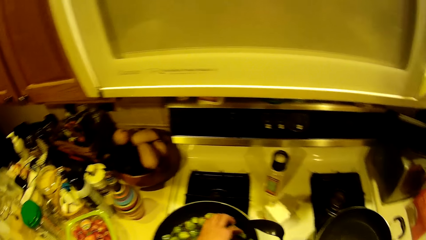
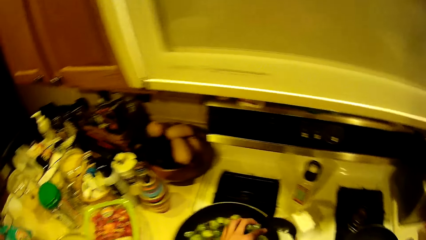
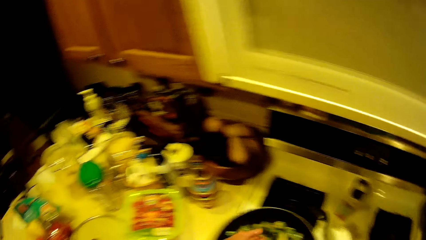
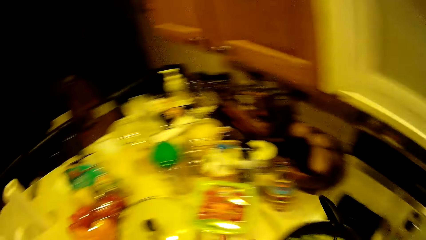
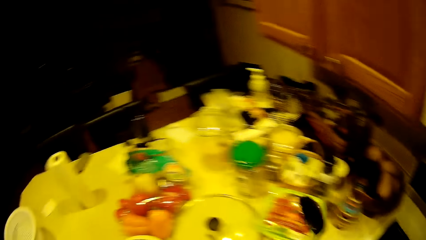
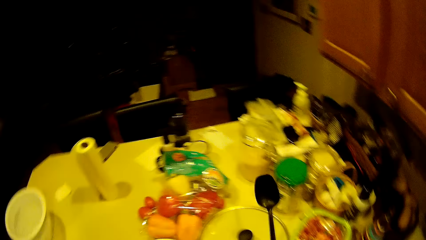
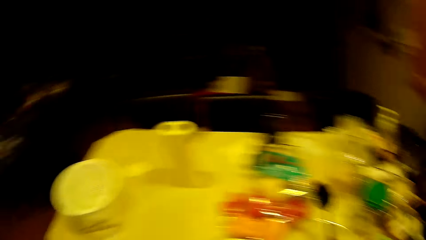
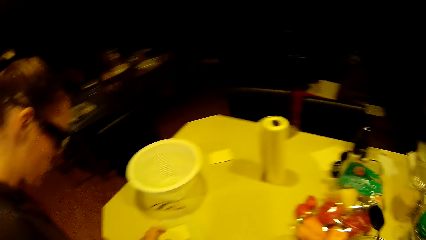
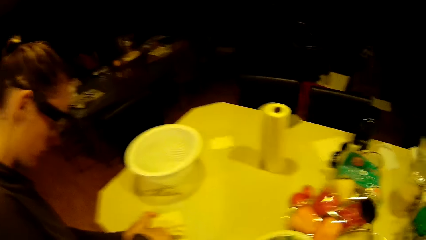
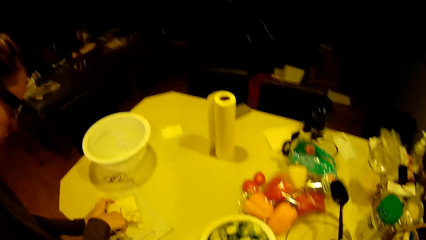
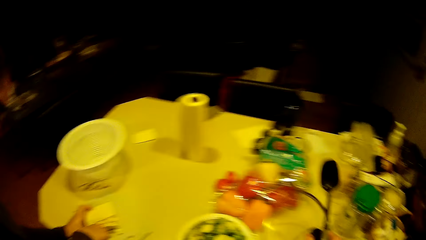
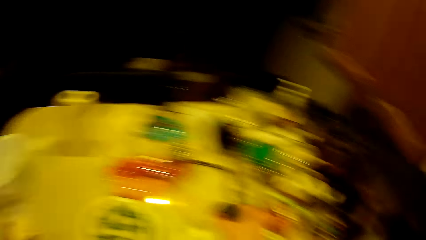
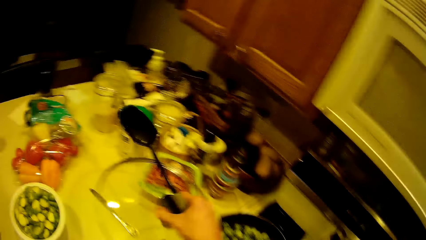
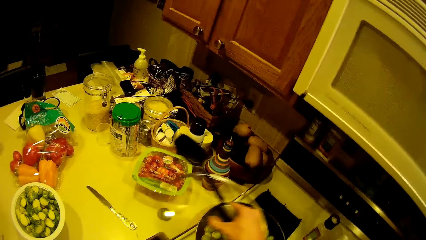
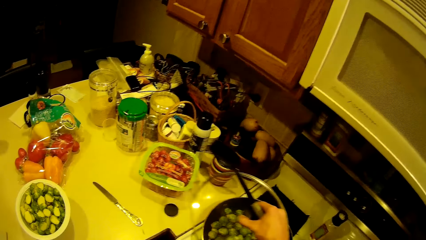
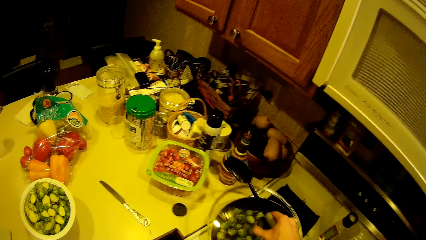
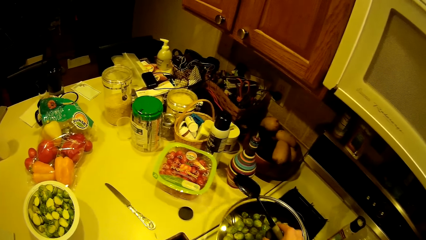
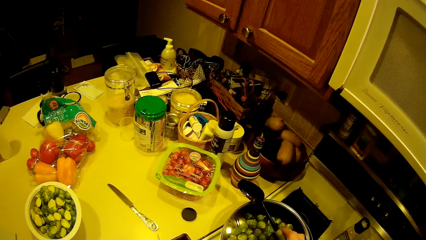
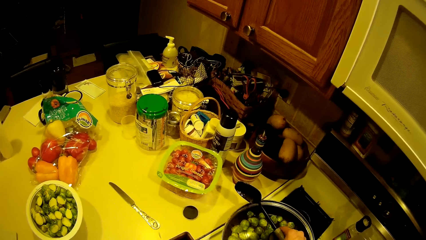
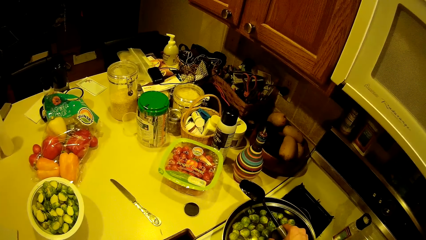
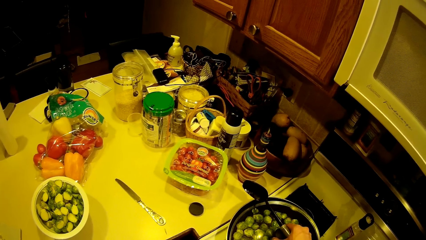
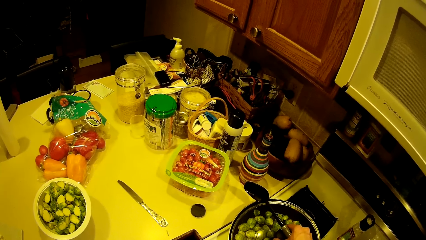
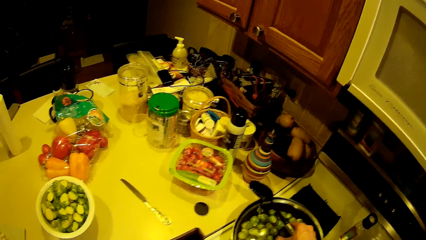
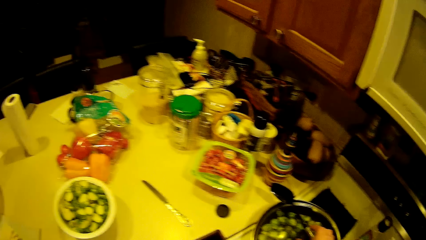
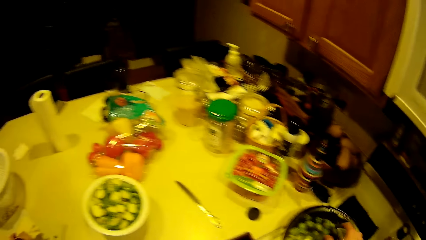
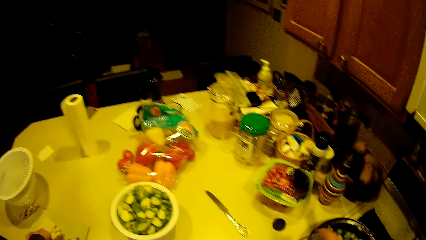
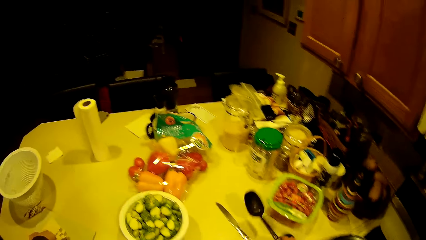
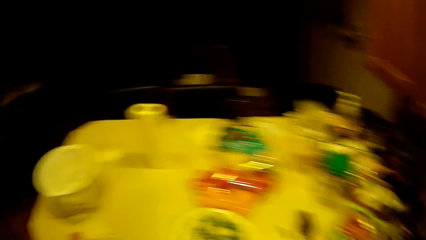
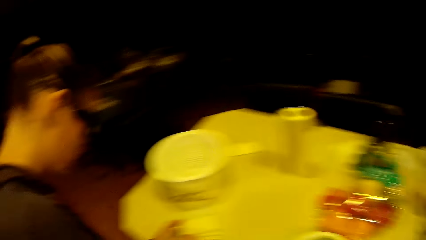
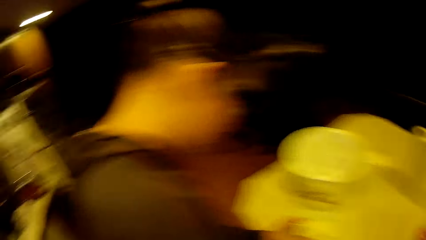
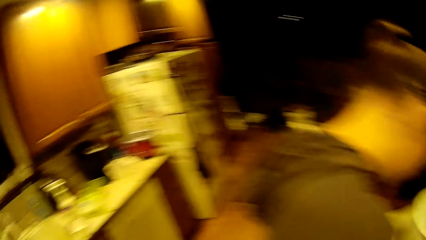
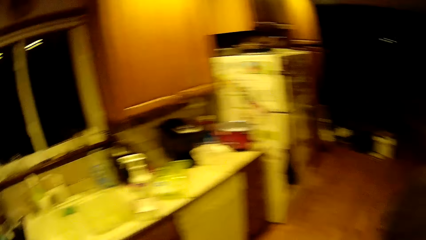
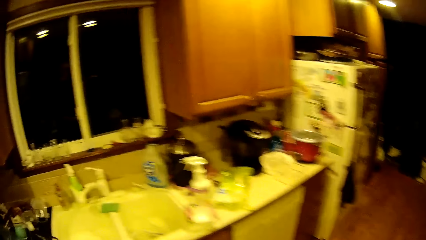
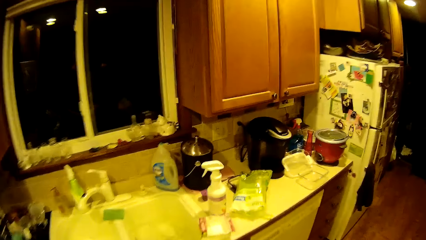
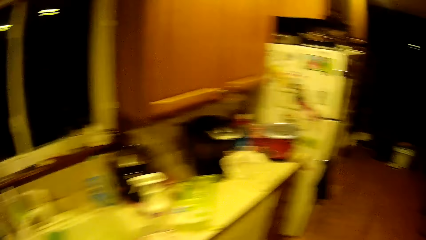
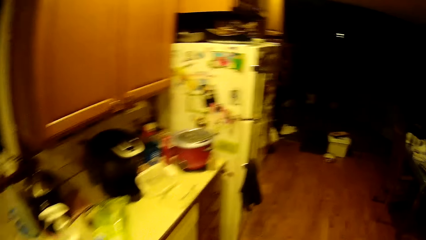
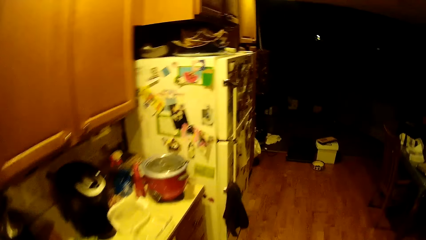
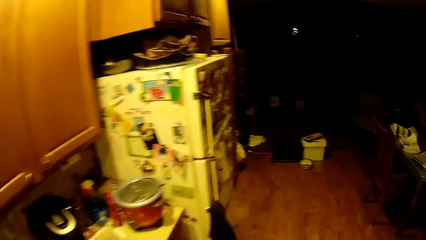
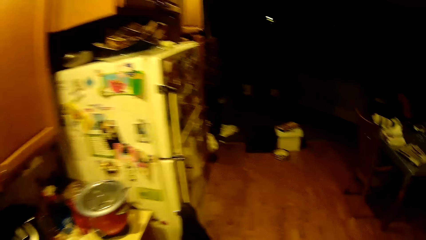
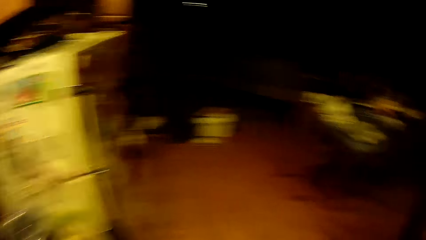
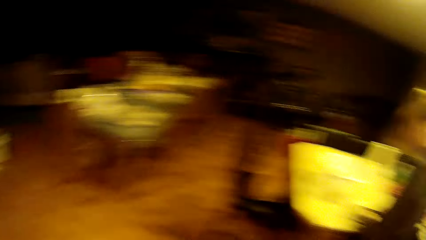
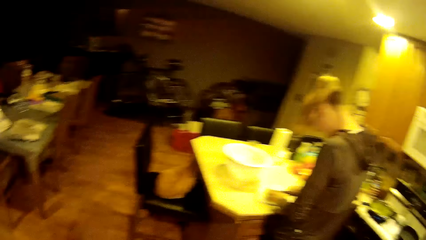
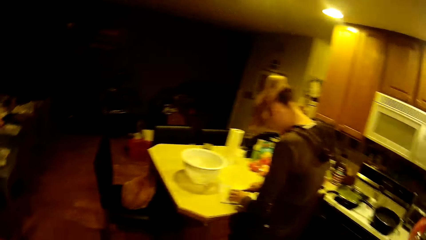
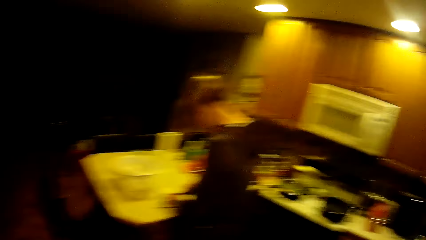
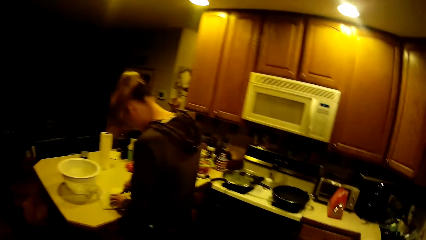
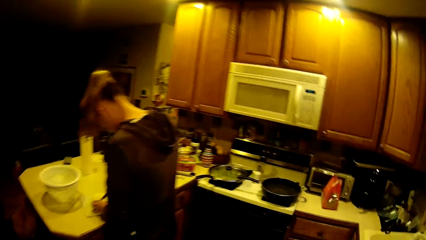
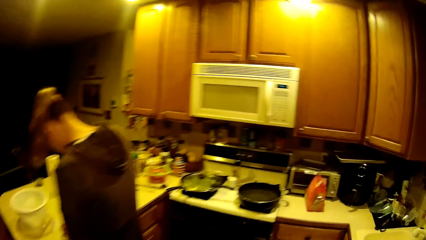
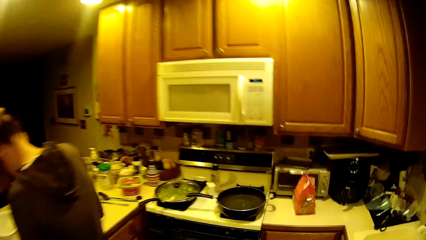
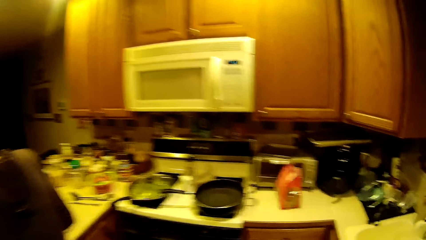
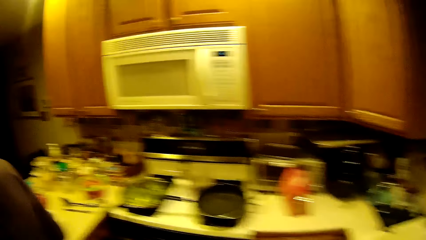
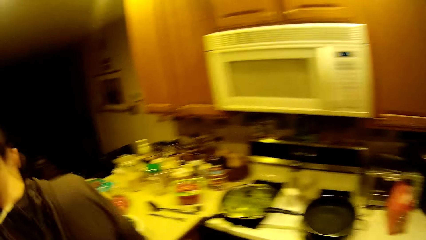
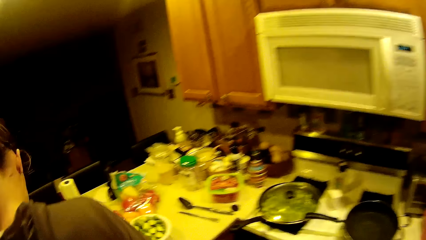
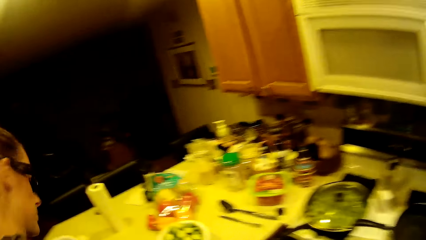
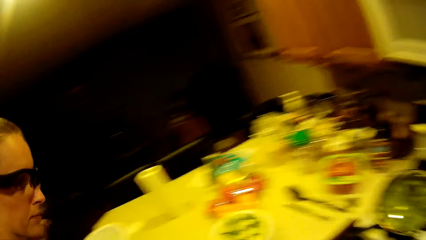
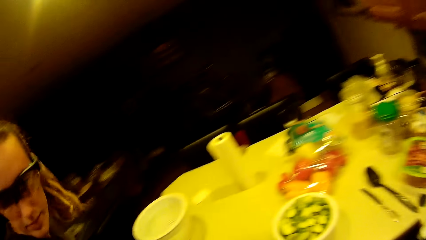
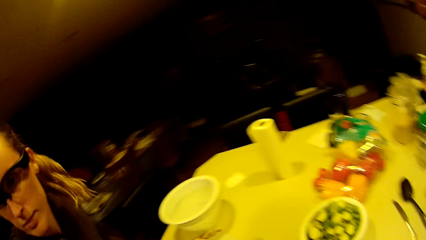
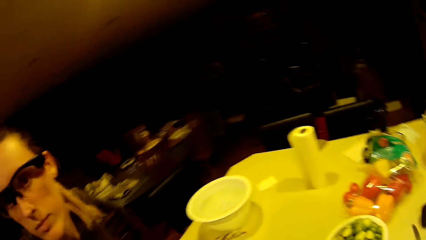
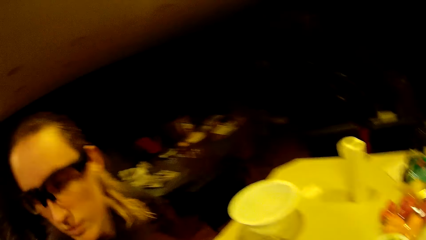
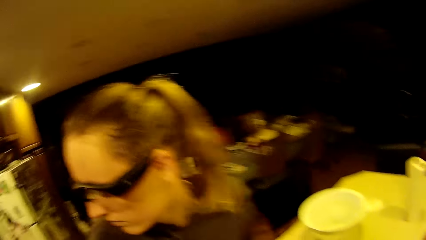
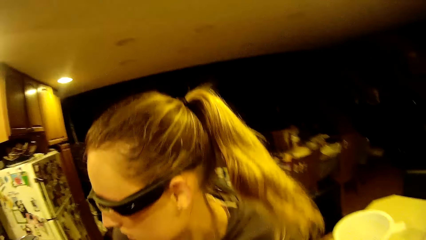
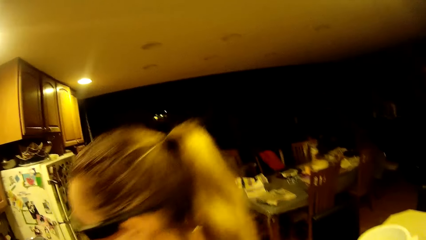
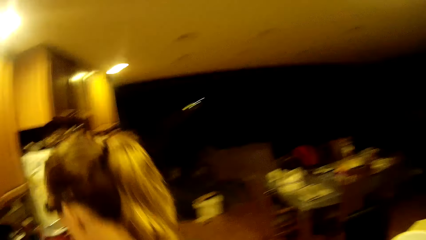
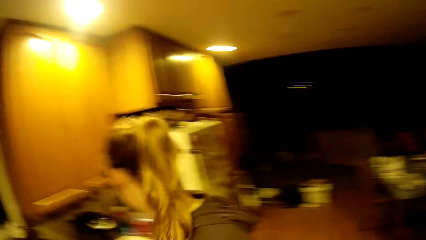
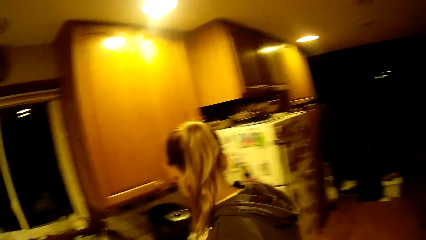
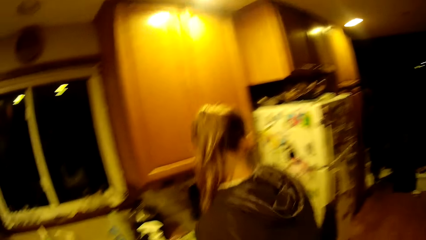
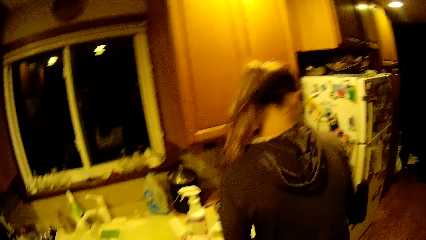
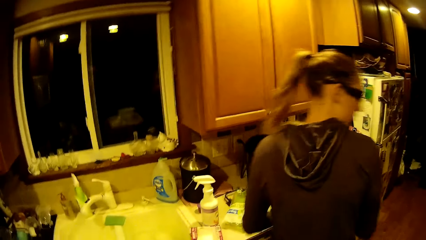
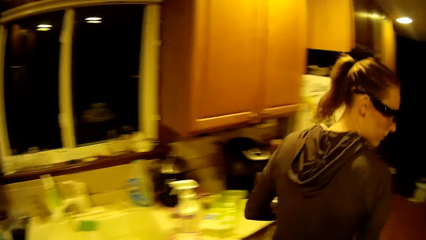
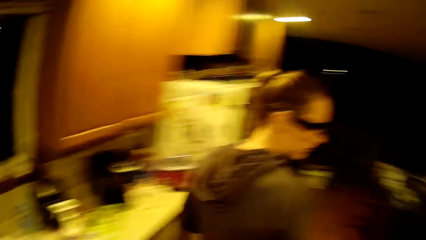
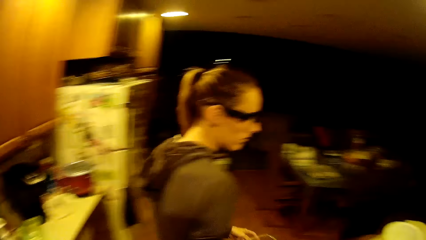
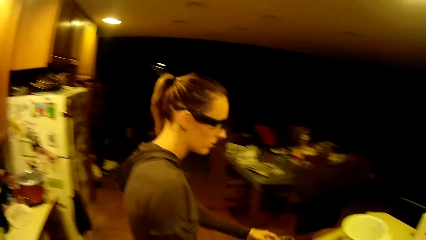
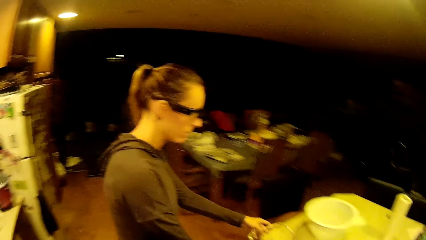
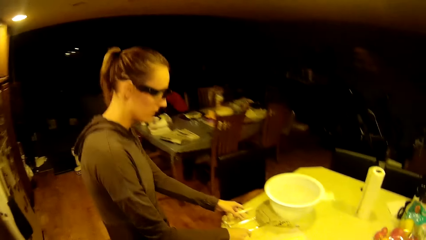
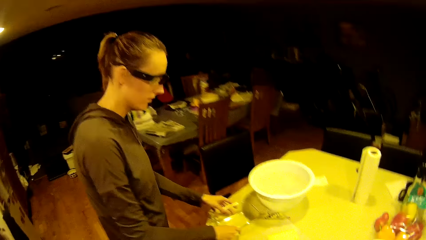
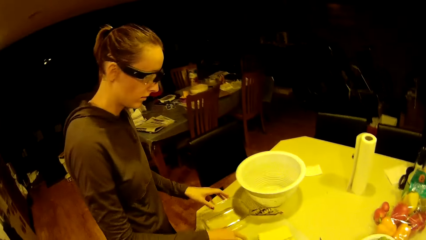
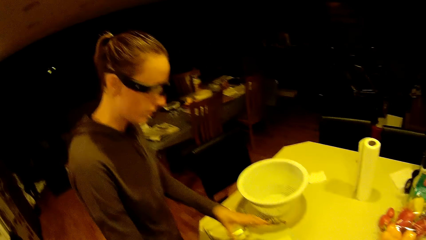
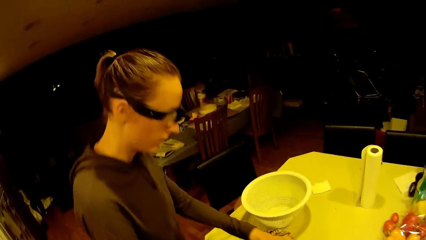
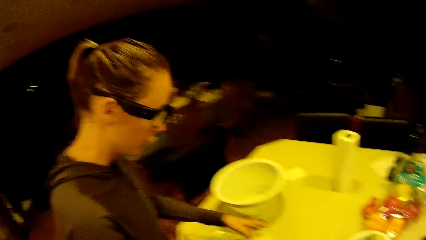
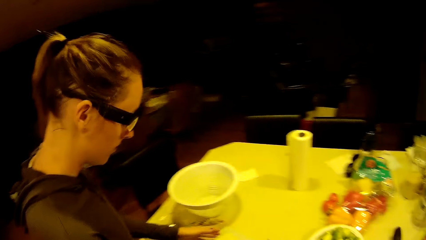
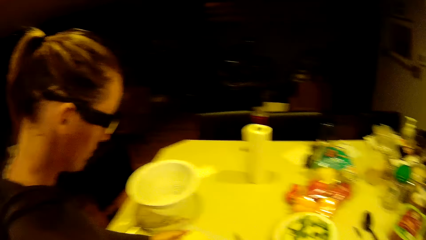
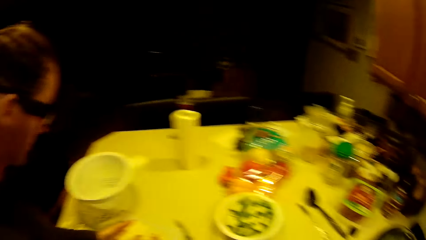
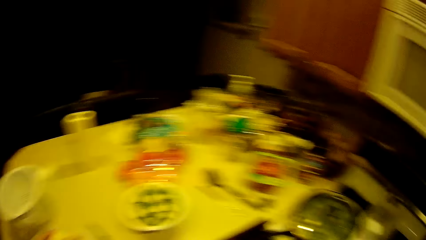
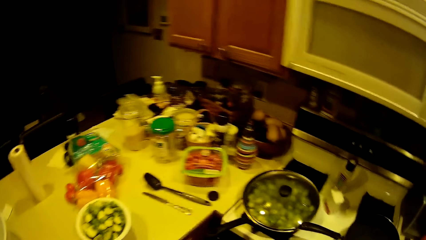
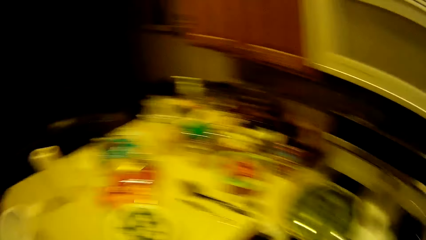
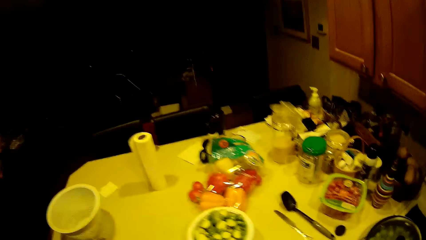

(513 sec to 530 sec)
The camera wearer takes the fry pan cover from the worktop with the right hand. They cover the fry pan with the fry pan cover. They drop the spoon on the worktop. A woman picks up a bowl and drops the plastic bowl on the worktop with the left hand.
